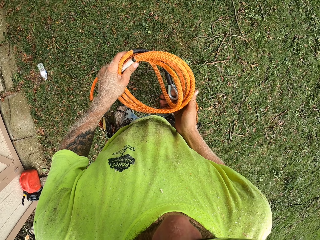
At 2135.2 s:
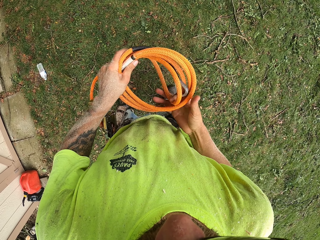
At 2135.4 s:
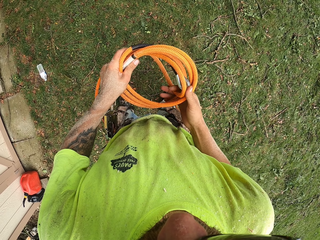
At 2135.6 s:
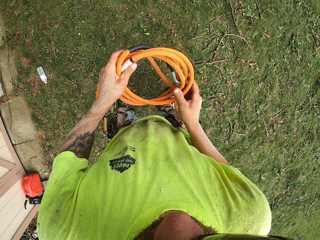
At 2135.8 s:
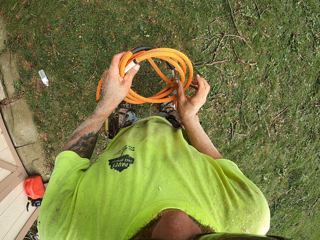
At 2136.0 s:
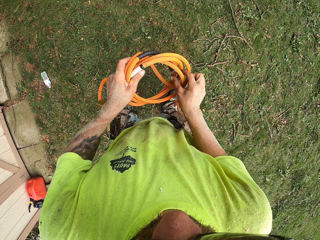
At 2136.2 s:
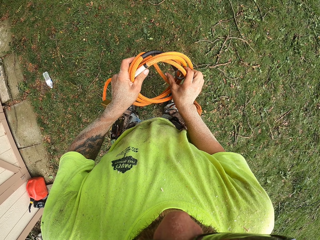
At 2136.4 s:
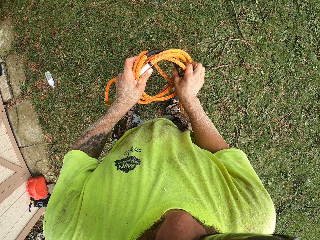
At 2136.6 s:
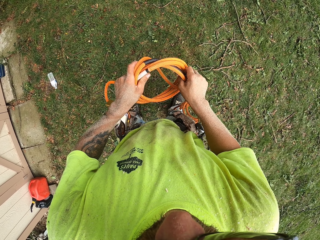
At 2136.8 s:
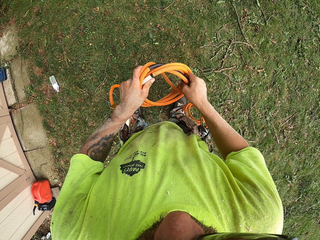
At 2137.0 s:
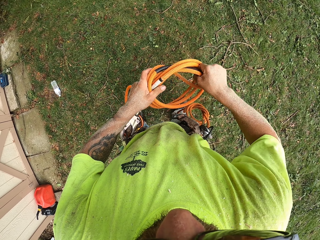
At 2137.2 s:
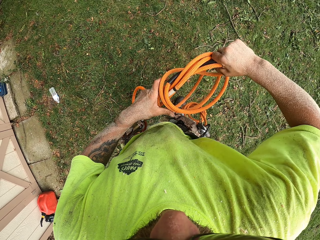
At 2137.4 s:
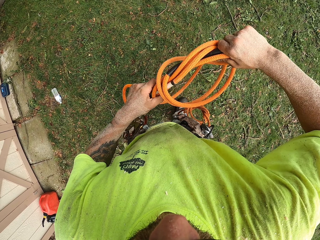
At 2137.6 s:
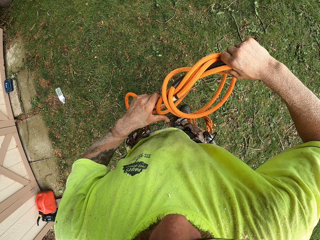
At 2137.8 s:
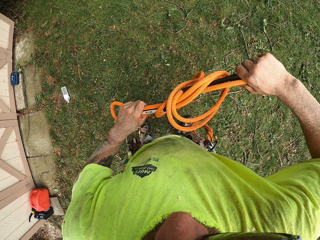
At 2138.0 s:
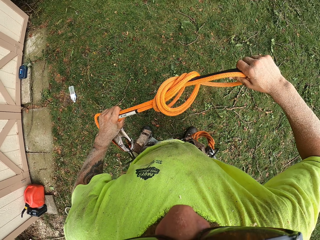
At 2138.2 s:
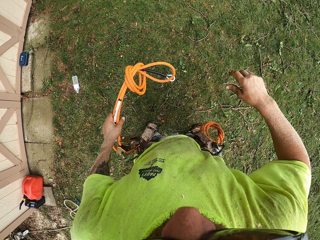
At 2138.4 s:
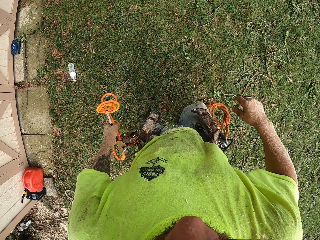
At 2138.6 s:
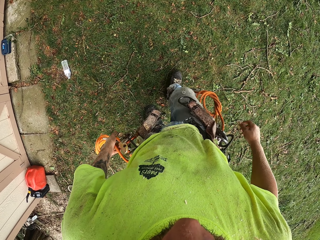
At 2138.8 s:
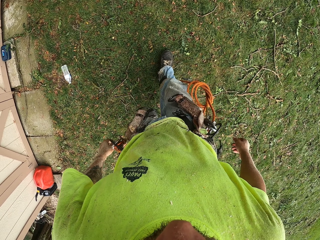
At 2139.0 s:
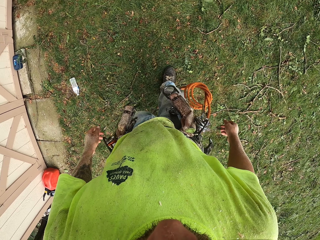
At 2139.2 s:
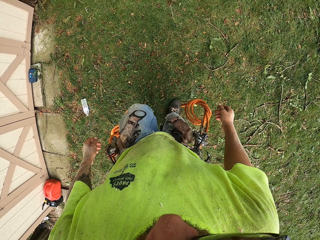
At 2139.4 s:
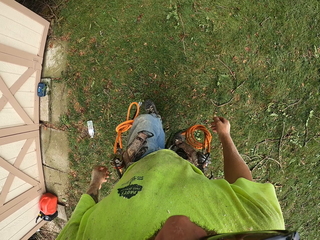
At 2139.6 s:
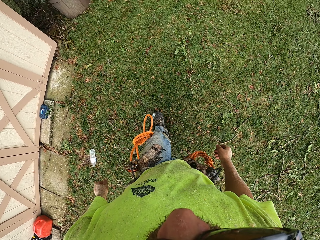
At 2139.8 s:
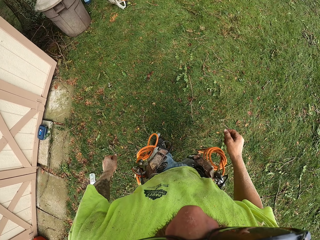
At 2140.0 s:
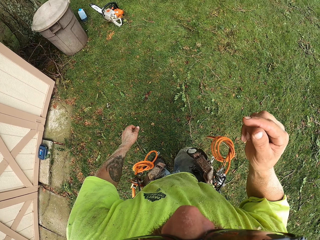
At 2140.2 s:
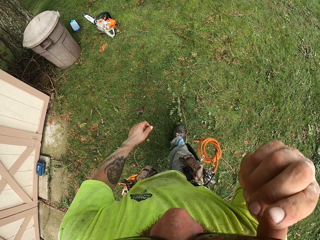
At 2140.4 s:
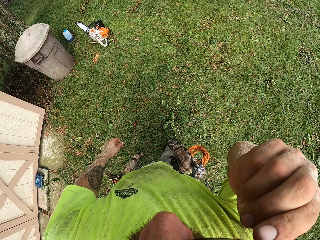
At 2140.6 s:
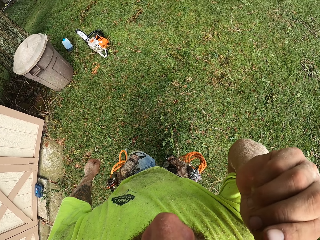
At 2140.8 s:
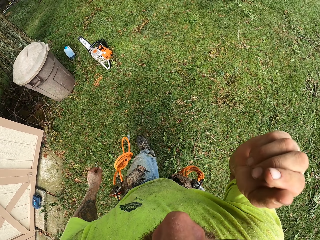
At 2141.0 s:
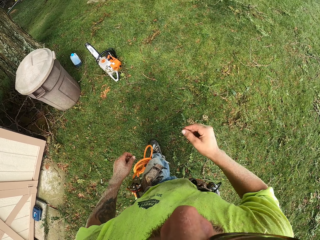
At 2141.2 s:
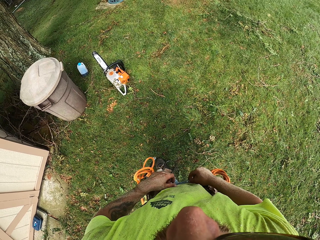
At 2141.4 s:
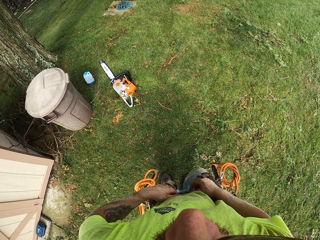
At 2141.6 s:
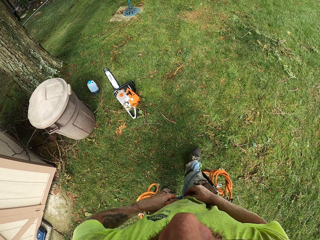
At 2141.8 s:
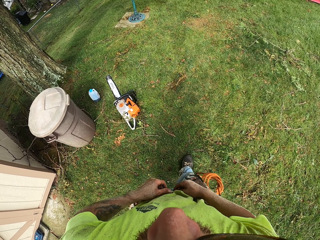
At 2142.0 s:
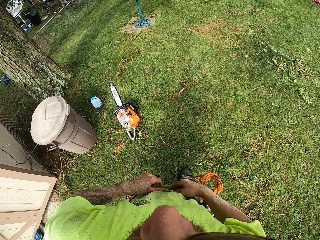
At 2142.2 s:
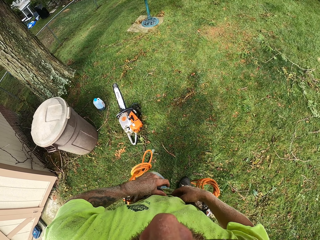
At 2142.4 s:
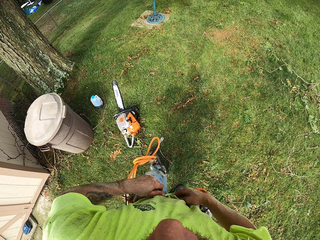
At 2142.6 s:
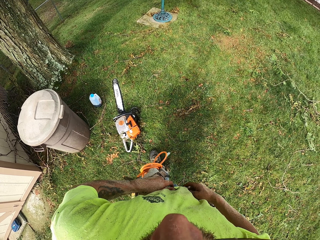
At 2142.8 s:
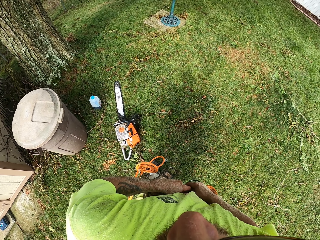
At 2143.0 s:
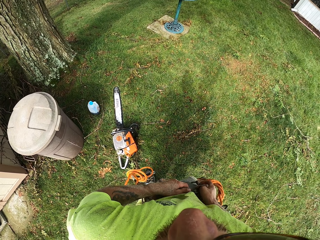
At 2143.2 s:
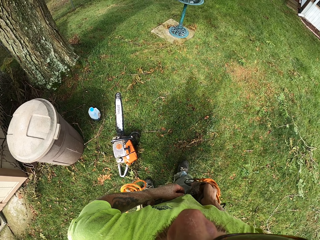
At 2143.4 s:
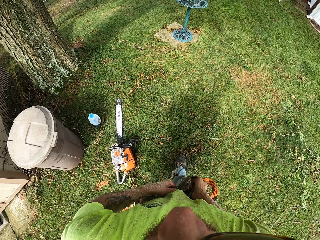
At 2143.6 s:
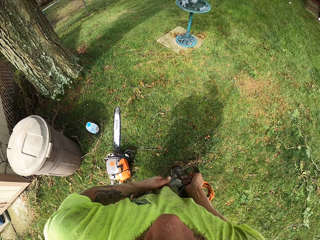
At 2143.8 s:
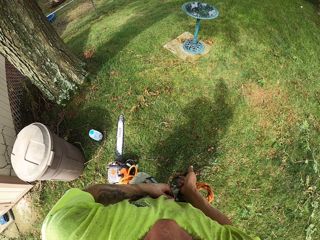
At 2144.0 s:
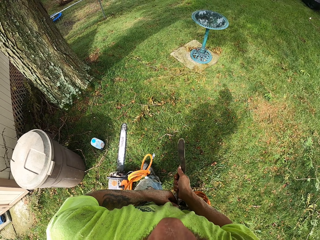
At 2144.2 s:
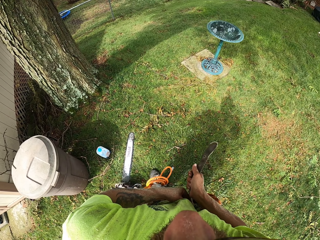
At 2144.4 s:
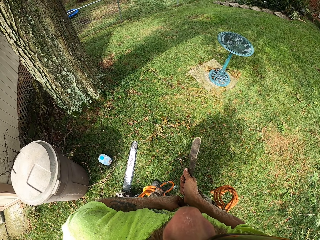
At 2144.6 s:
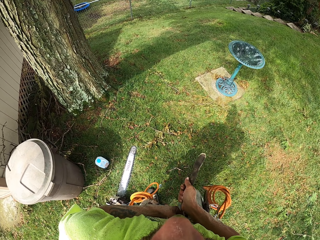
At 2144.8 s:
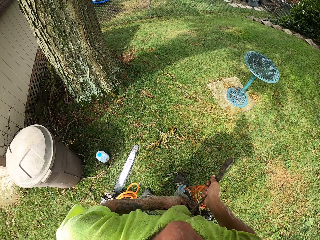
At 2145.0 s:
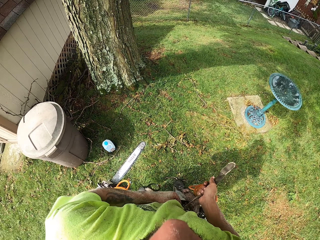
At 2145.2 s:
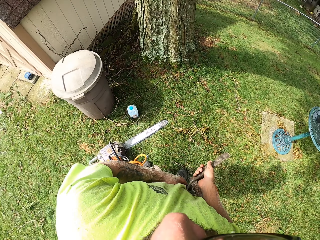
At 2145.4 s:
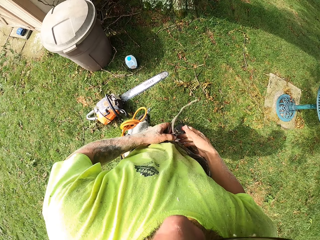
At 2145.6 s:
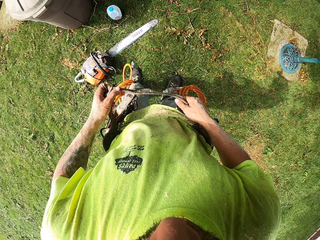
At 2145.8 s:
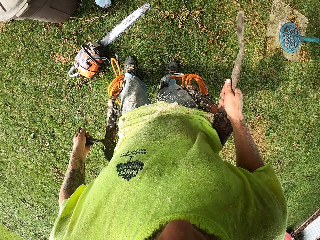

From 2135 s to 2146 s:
The camera wearer walks on the grass. He touches his face with his right hand. He removes a climbing harness from his waist with his hands. He unties the rope belt from the waist.

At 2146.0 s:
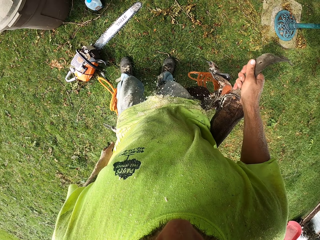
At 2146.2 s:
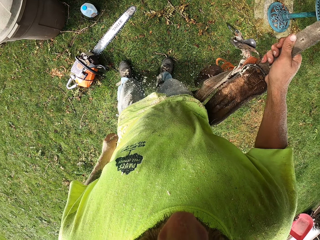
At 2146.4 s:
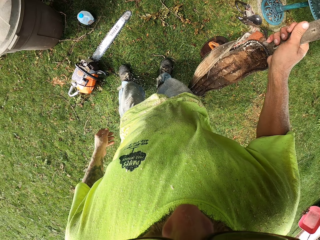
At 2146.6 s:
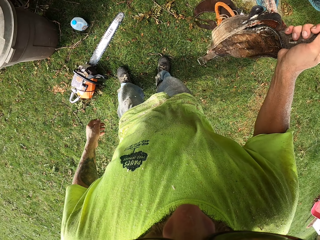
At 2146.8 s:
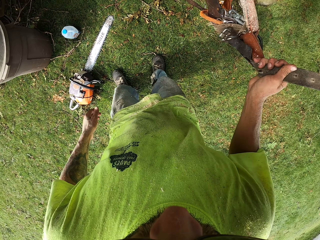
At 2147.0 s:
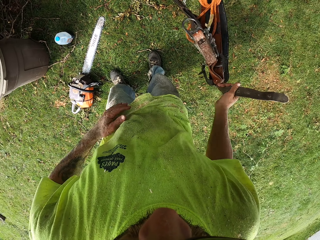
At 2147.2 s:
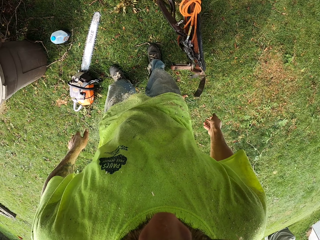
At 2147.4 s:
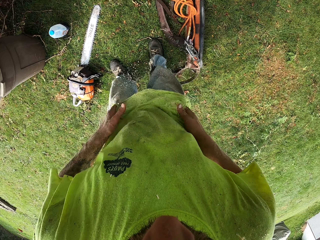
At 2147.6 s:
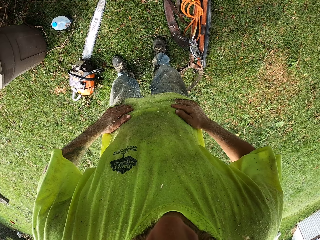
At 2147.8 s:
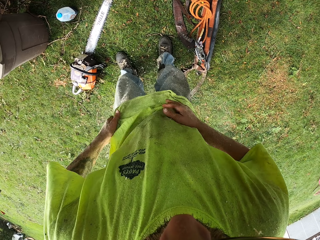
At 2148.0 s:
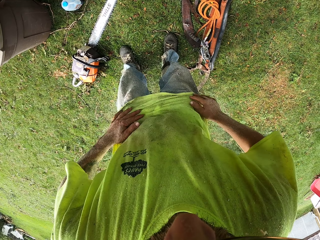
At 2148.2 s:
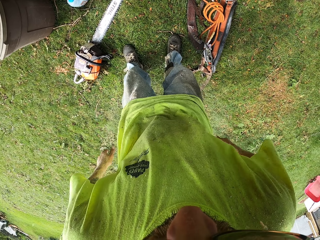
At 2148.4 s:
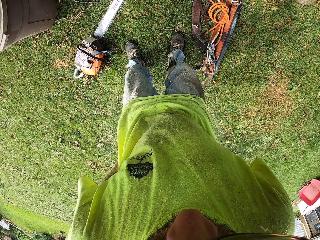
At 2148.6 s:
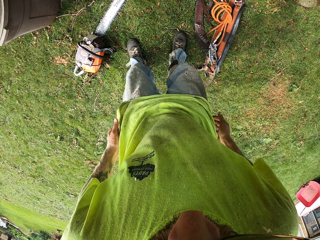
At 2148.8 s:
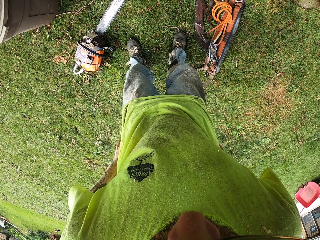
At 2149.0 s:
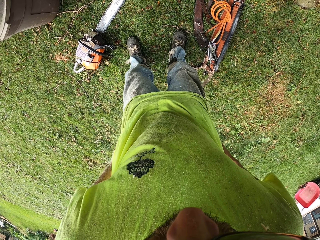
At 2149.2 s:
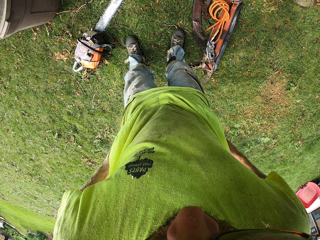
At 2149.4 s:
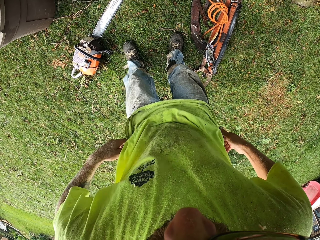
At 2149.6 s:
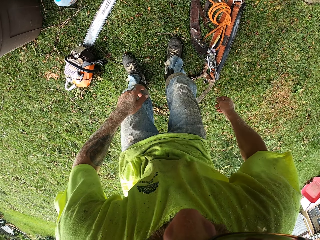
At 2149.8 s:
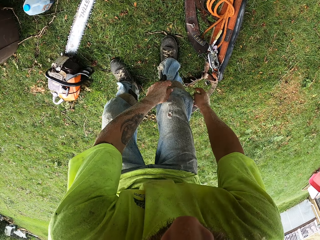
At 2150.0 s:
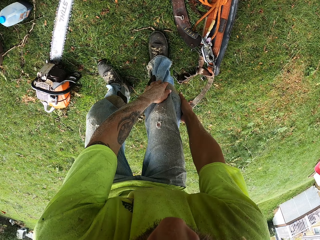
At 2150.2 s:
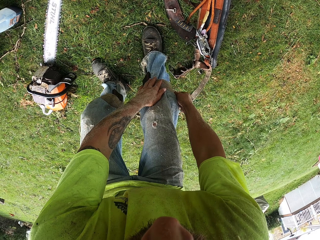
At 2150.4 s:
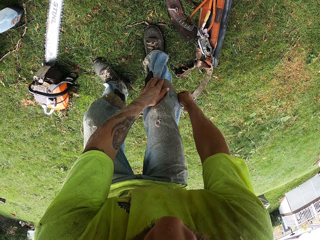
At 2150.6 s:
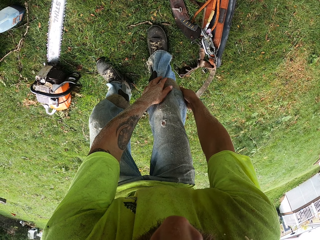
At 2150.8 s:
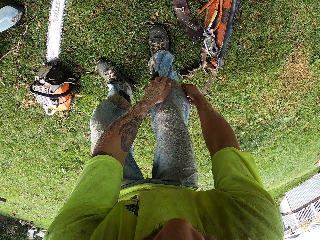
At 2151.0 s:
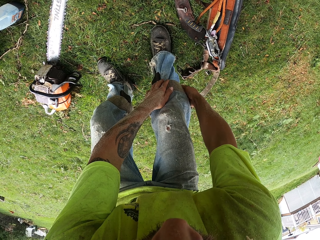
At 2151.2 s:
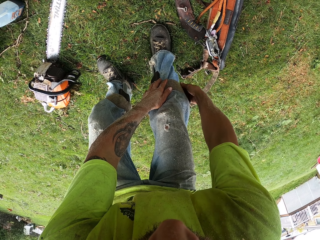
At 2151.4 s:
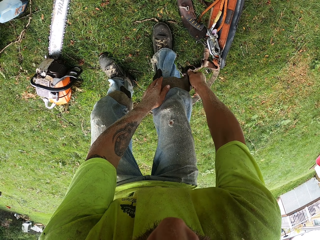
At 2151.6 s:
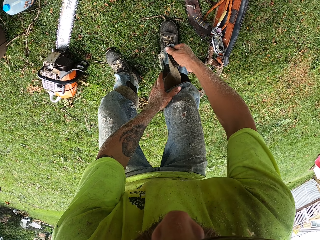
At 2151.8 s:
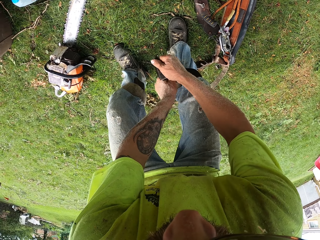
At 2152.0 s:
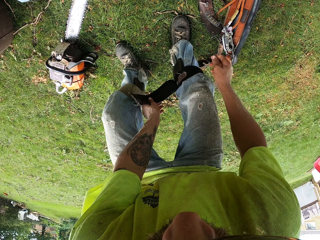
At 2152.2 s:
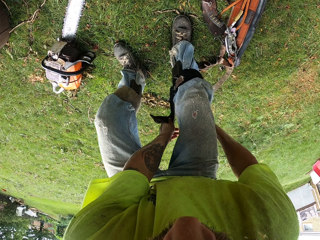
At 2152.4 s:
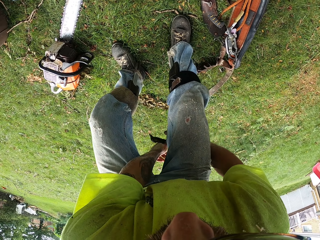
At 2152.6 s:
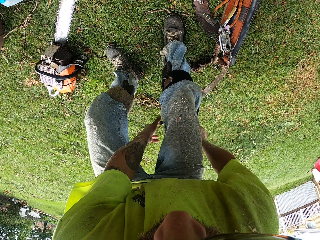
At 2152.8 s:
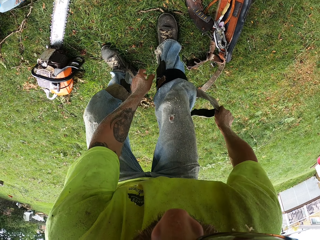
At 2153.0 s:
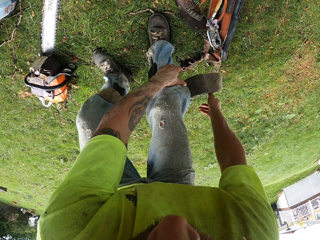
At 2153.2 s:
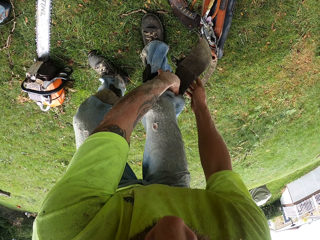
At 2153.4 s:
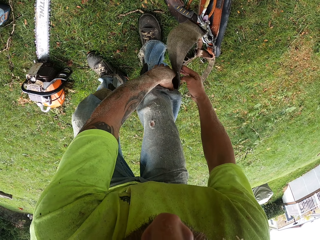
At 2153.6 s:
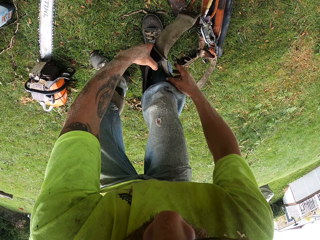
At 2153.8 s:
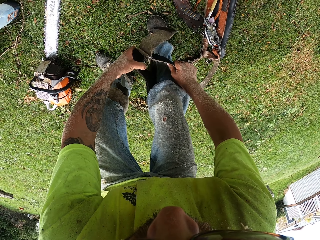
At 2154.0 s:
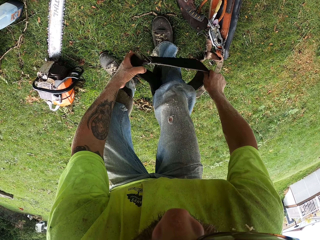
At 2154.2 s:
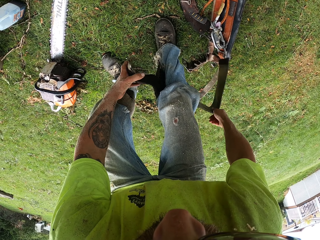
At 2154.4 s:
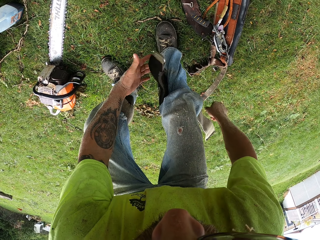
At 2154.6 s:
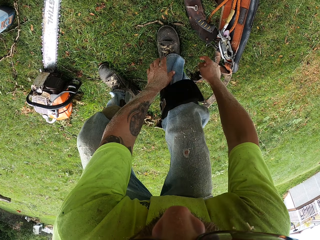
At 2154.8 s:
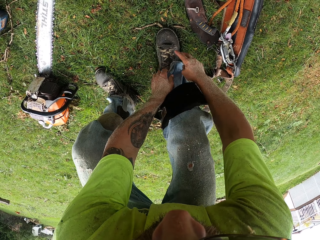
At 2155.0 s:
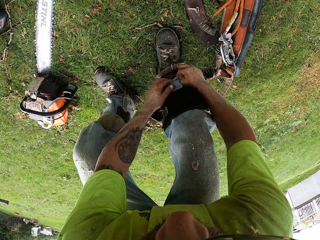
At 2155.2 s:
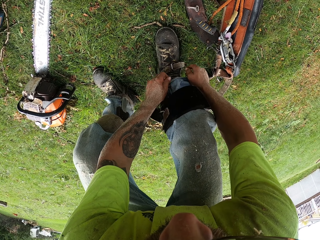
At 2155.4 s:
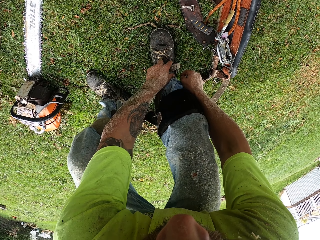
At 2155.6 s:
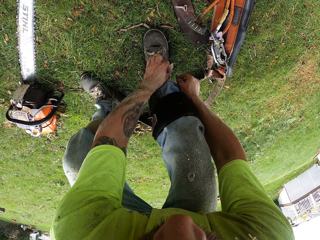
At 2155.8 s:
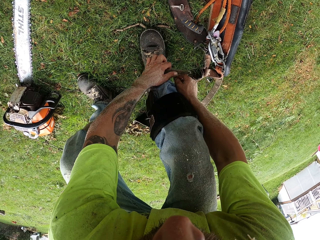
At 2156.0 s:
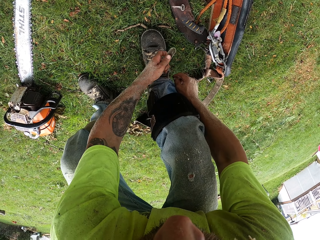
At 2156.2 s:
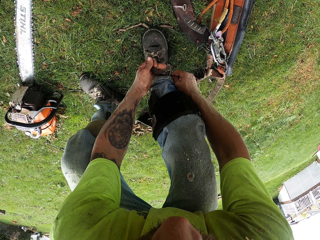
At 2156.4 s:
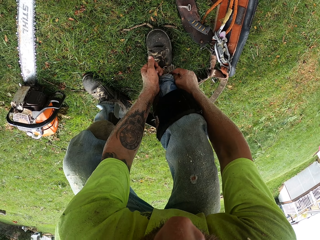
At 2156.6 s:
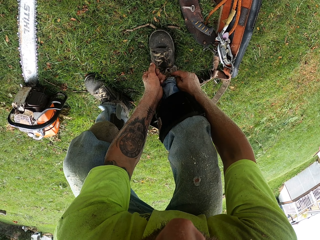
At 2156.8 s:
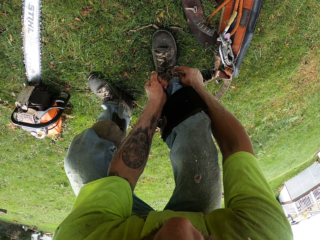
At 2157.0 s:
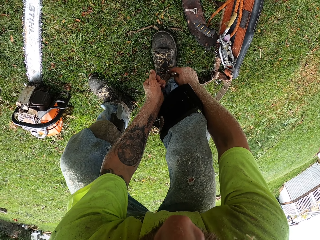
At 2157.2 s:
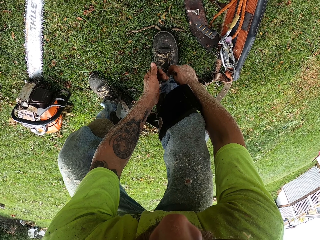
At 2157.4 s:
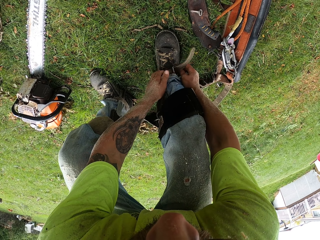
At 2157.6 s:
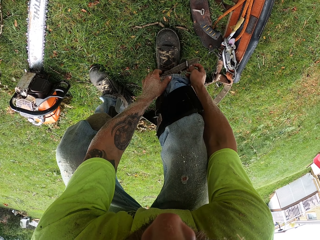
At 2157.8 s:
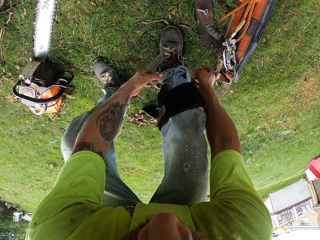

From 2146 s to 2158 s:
The camera wearer drops the climbing harness on the ground with his right hand. He wipes his shirt with his hands. He removes a climber kit from his right leg with his hands. He unties the belt on his legs.
